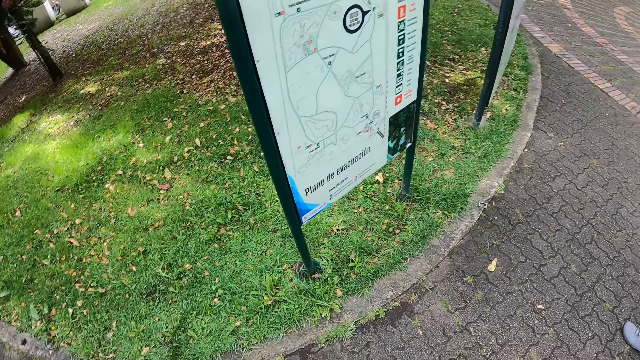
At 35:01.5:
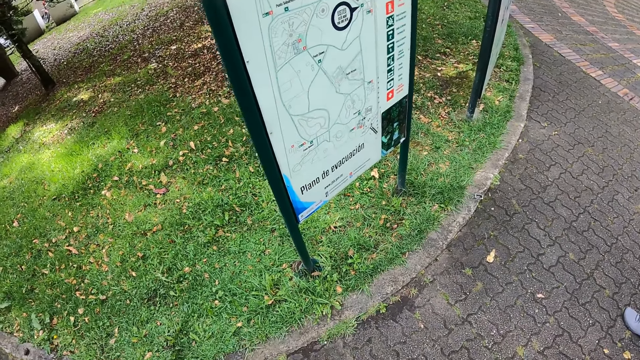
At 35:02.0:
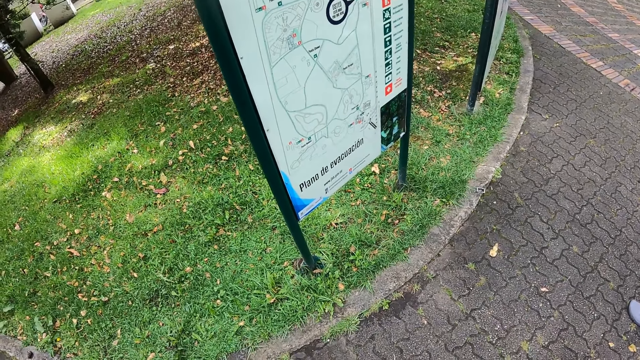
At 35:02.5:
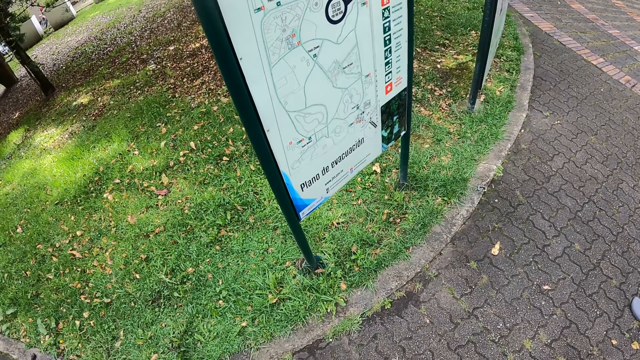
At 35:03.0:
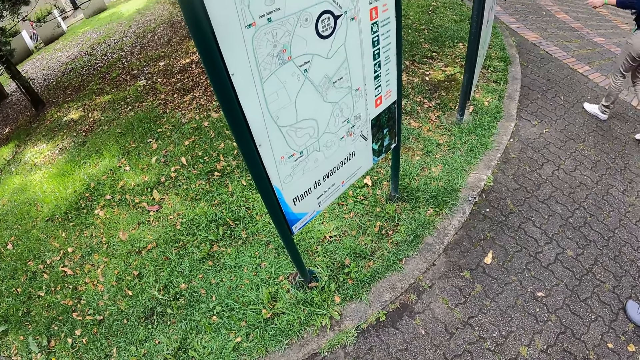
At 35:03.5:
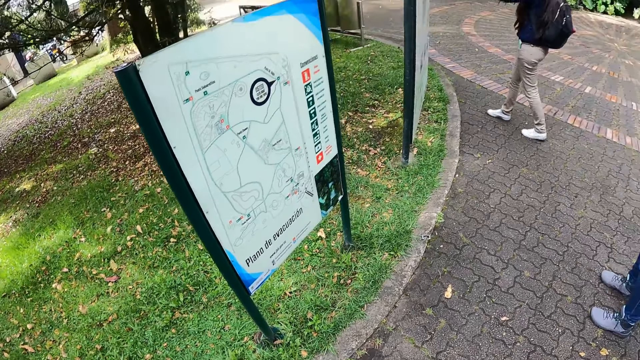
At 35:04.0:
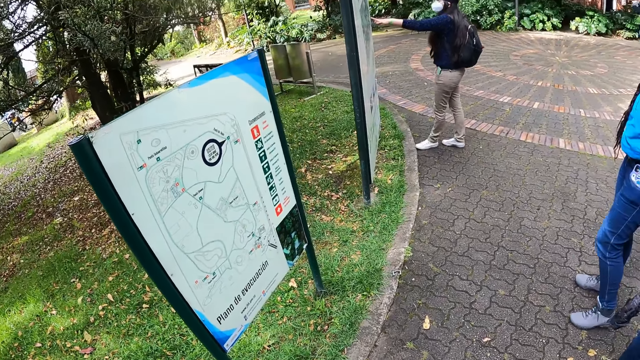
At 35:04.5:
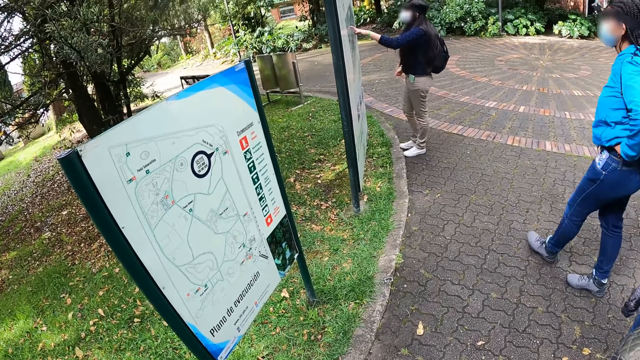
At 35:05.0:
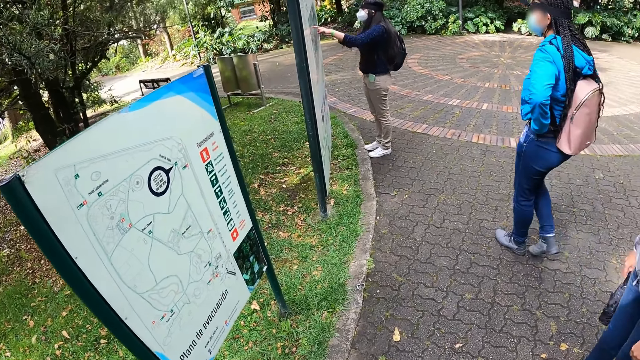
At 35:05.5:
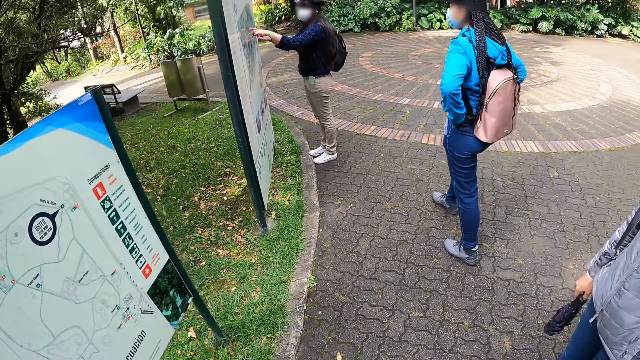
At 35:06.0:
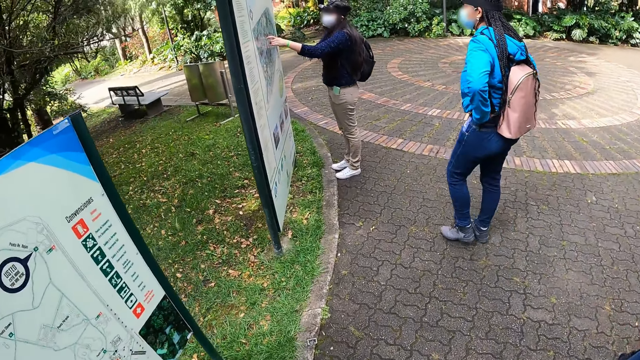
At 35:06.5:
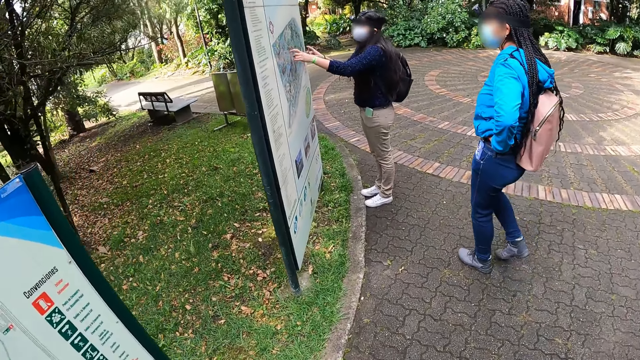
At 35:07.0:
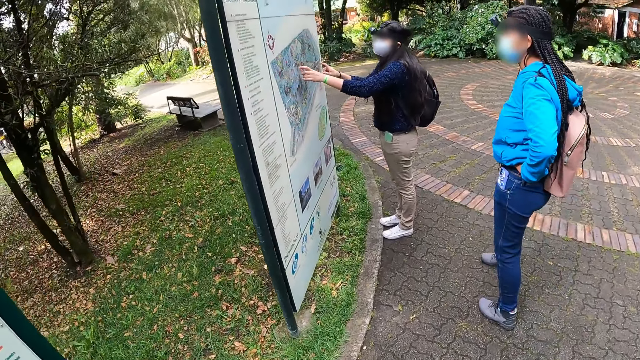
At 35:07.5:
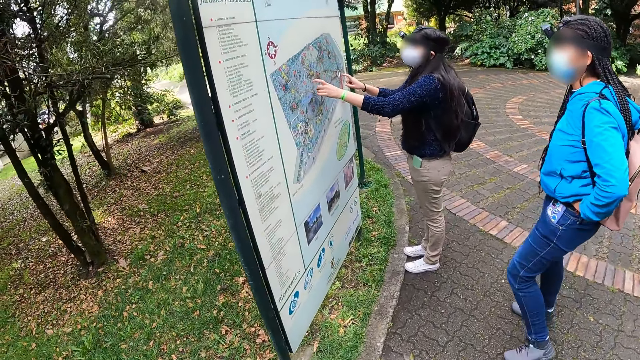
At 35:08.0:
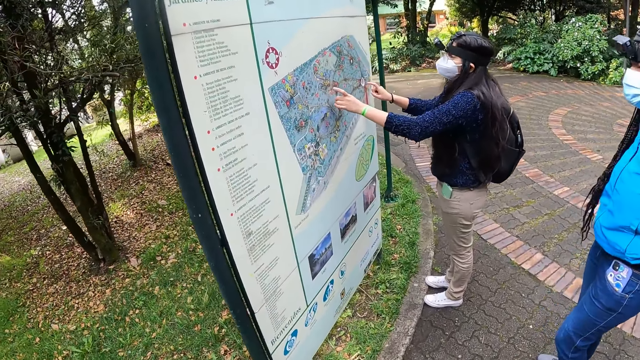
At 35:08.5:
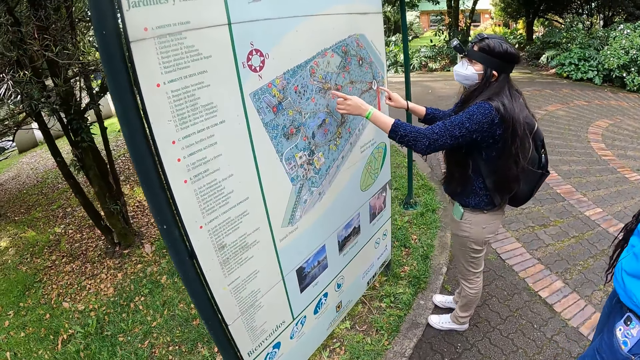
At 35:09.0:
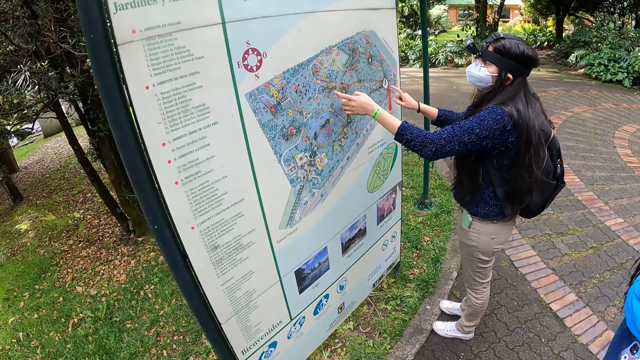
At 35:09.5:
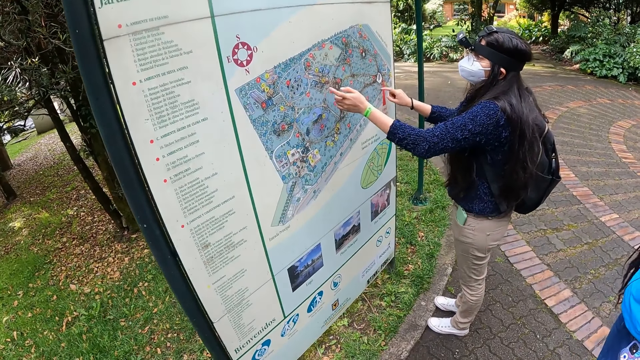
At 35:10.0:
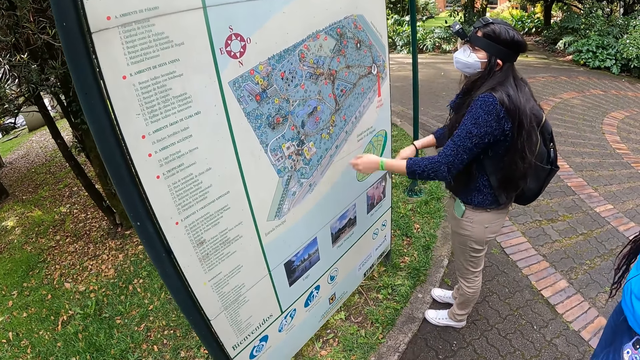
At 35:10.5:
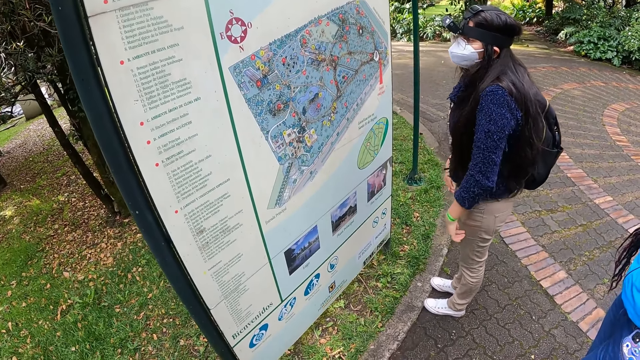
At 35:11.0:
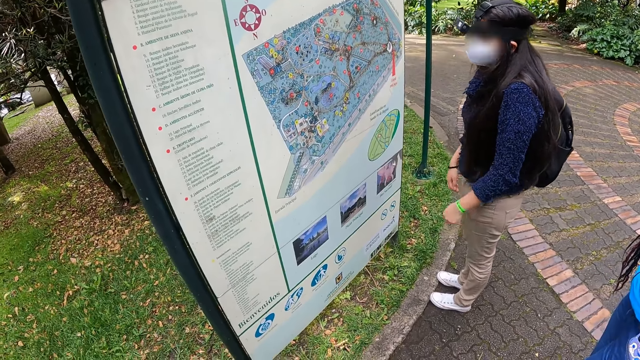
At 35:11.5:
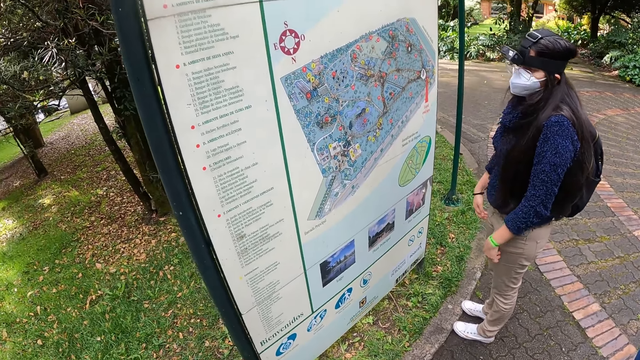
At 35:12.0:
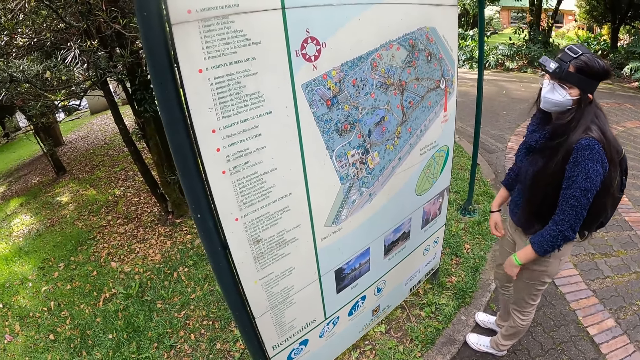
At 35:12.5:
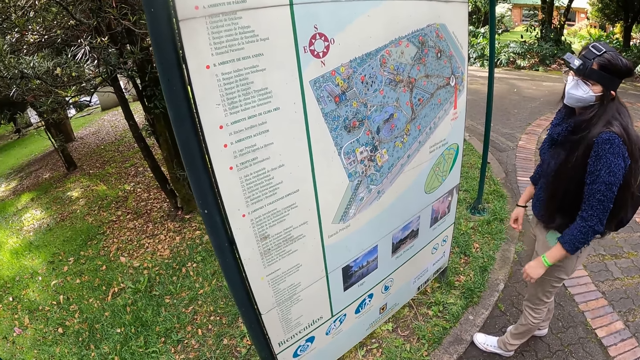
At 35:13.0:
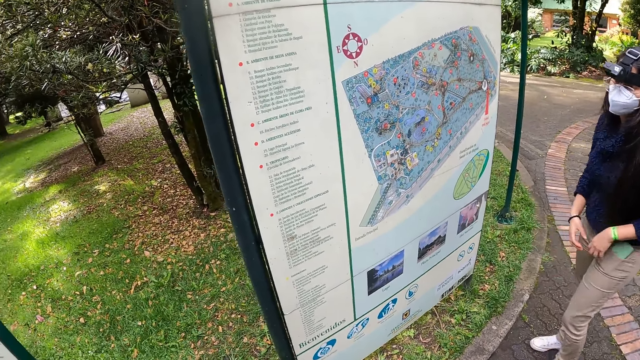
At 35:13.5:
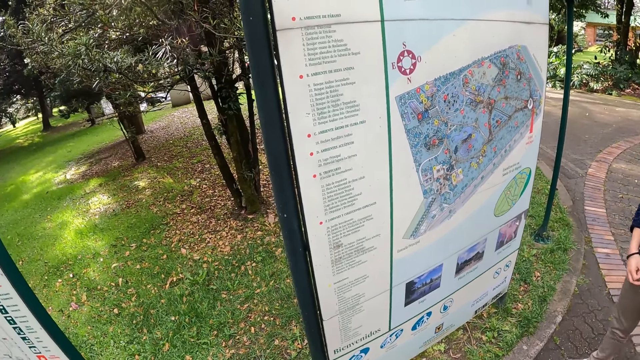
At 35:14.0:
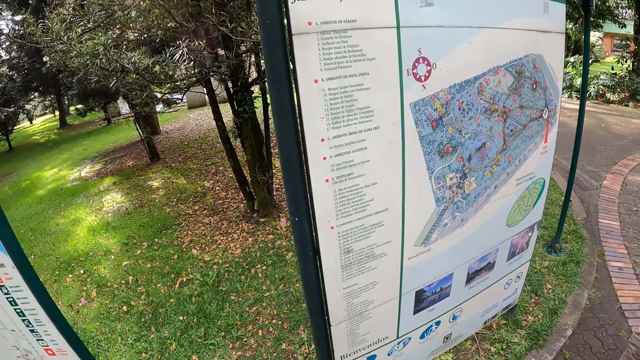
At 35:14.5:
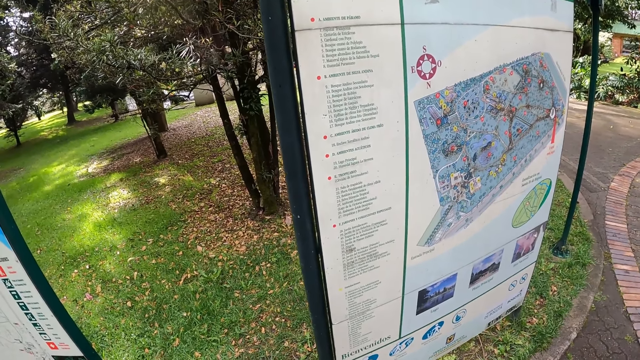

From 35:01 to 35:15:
The camera wearer looks at the poster. A woman touches an information board with her left hand. The woman taps the information board with her left hand. The camera wearer moves forward. They look at the poster. The woman itches her legs with both hands.

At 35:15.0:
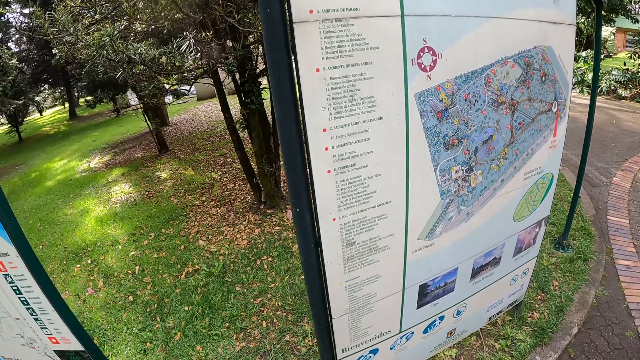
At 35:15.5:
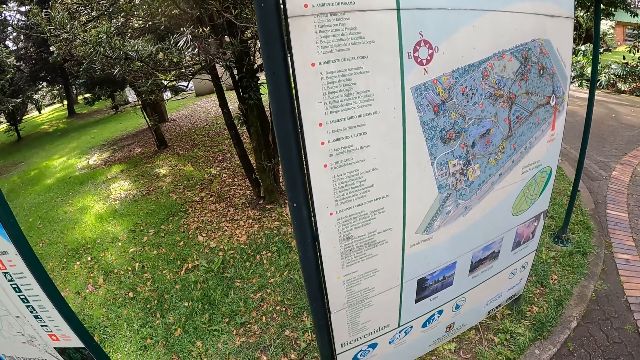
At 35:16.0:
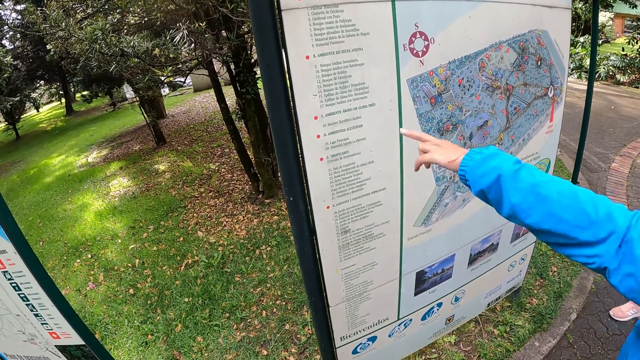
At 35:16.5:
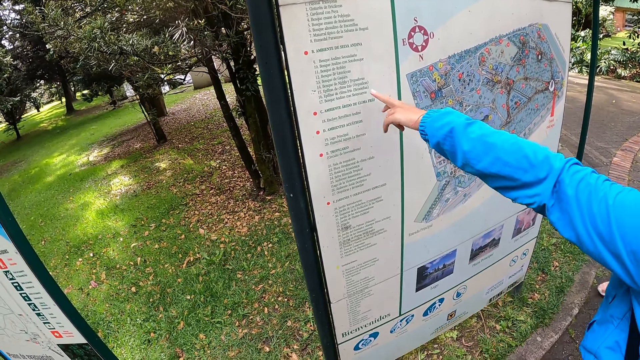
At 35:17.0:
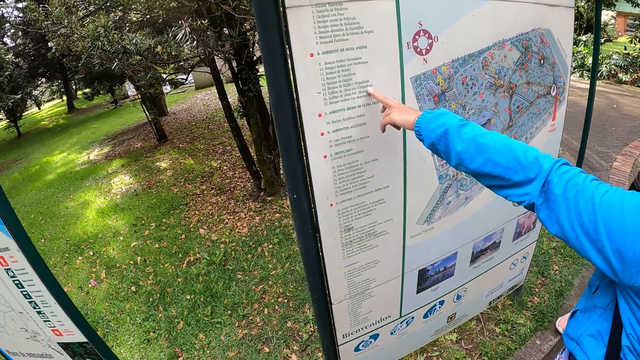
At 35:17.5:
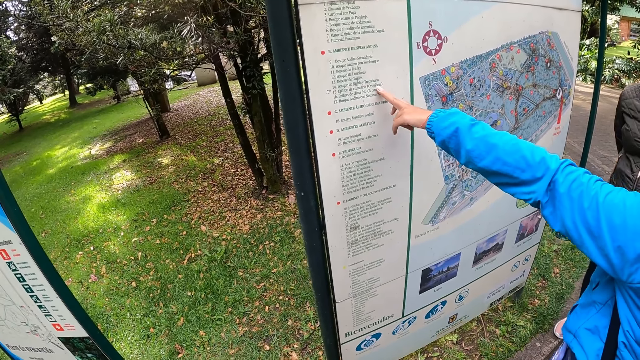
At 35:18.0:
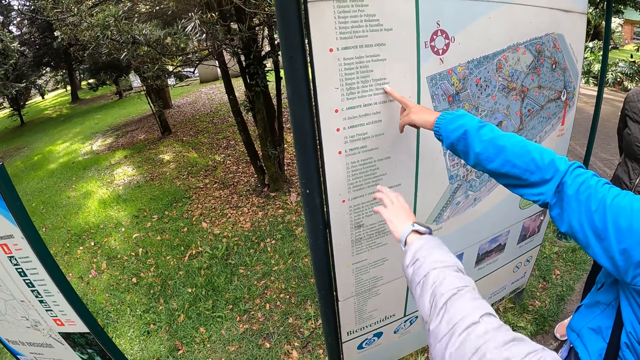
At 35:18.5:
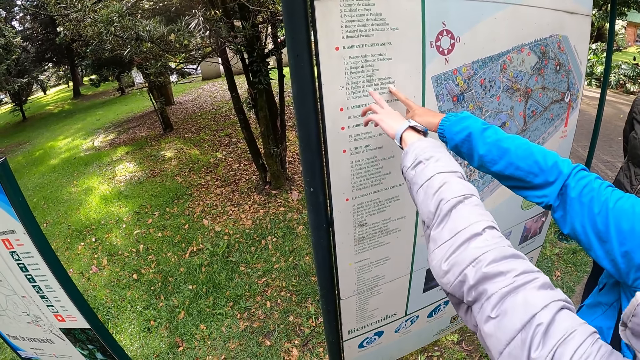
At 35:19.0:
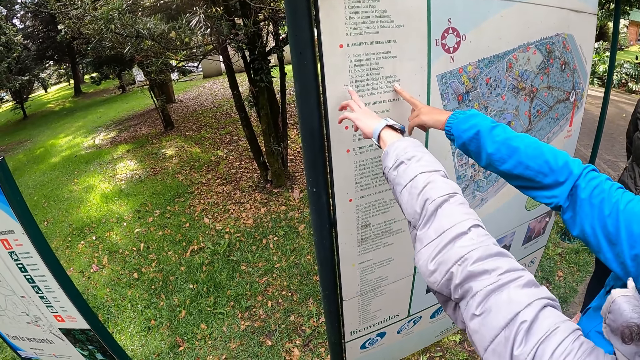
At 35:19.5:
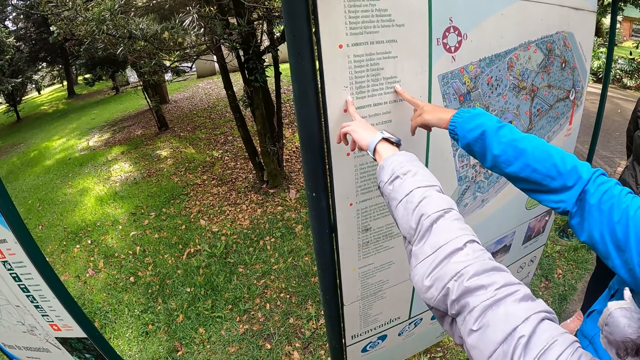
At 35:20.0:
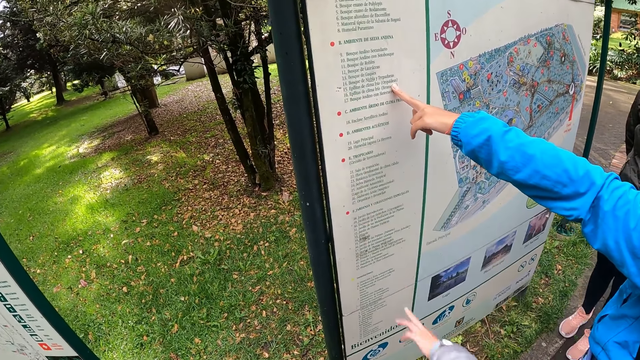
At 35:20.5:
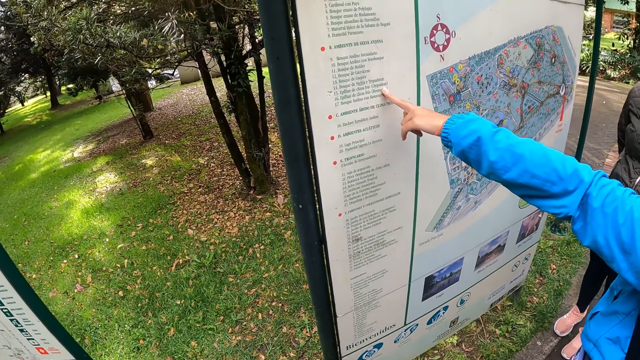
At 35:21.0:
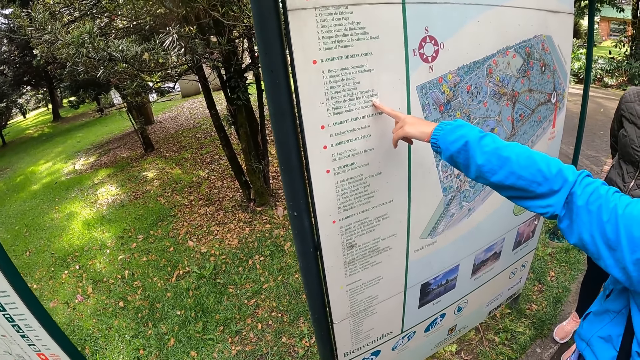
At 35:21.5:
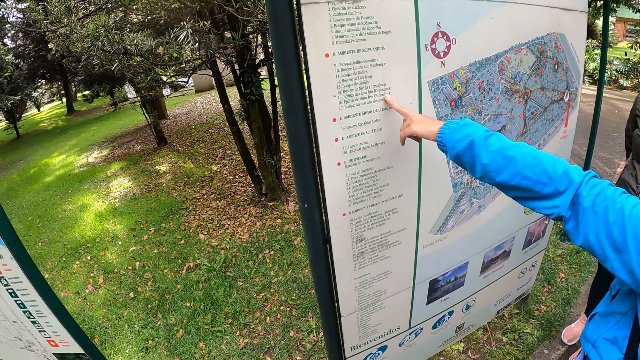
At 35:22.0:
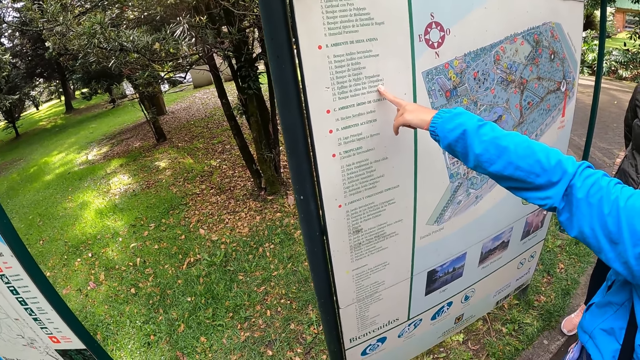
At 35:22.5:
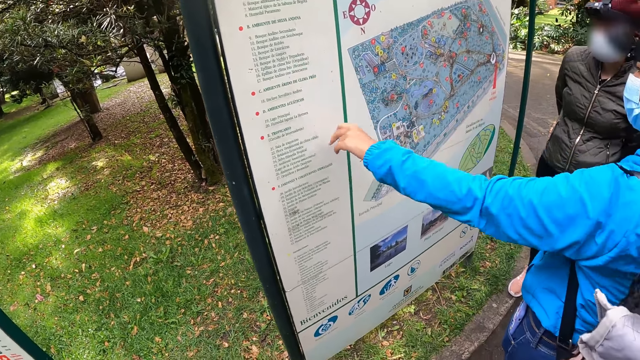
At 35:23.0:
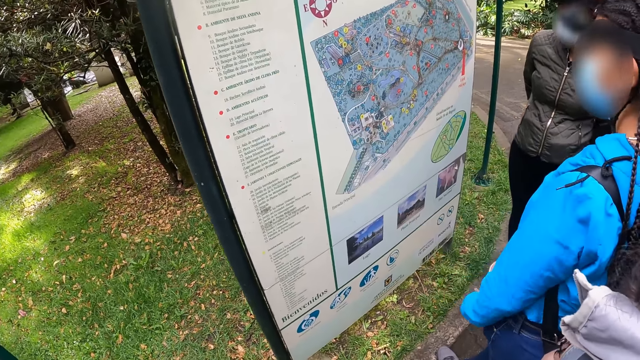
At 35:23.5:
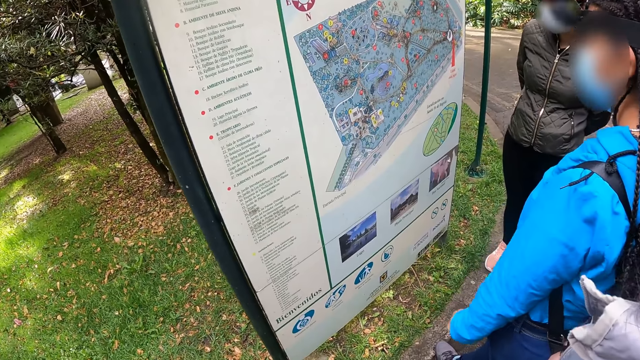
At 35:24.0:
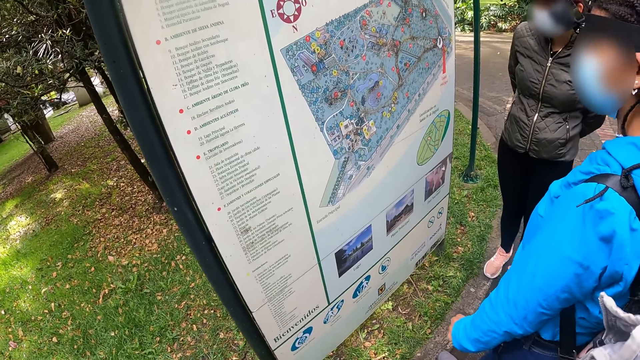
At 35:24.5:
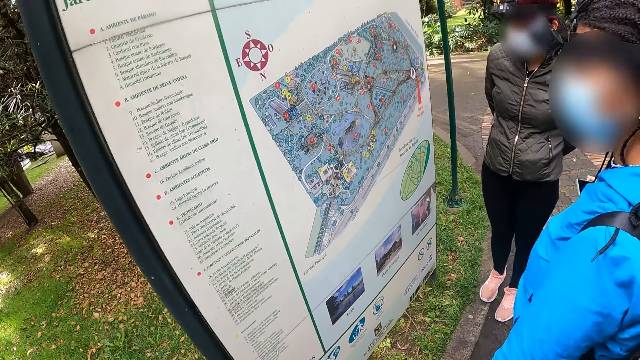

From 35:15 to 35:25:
A woman touches the information board with her left hand. Another woman touches the information board with her left hand.
